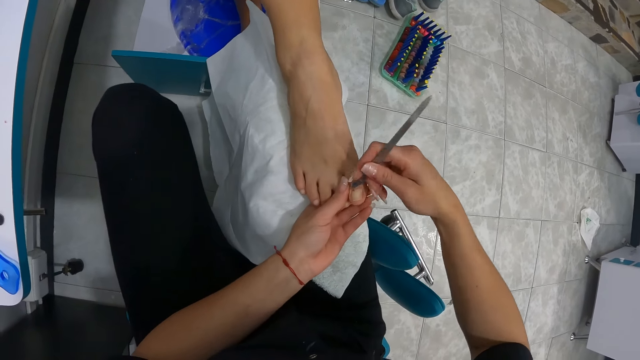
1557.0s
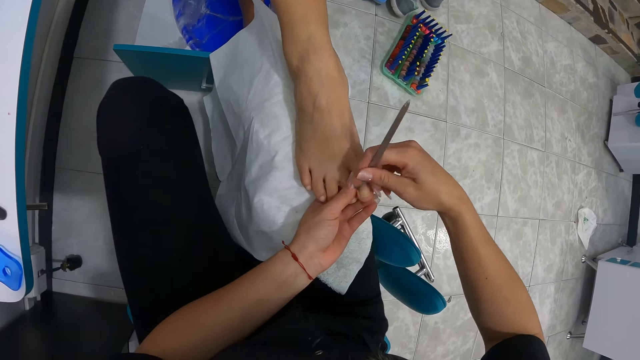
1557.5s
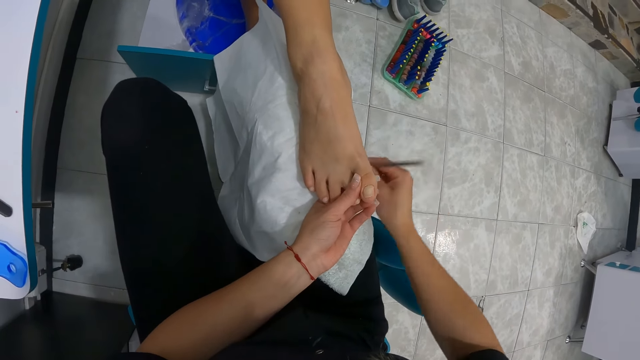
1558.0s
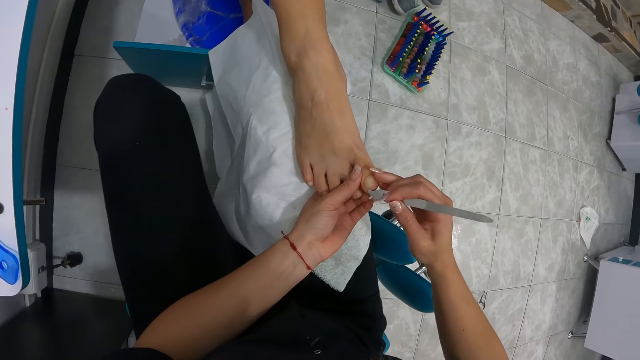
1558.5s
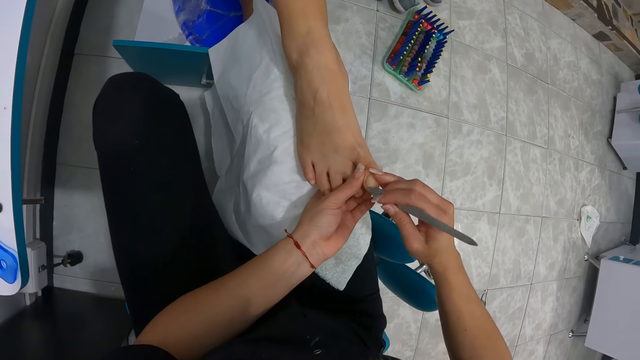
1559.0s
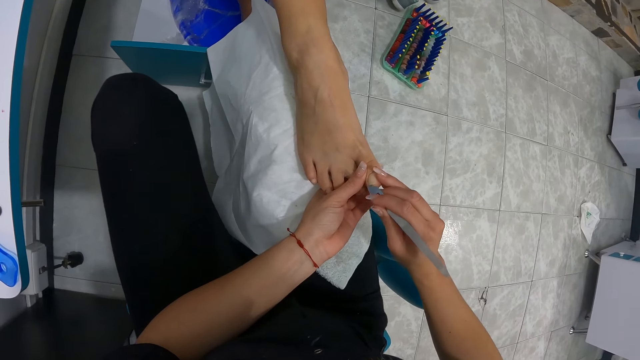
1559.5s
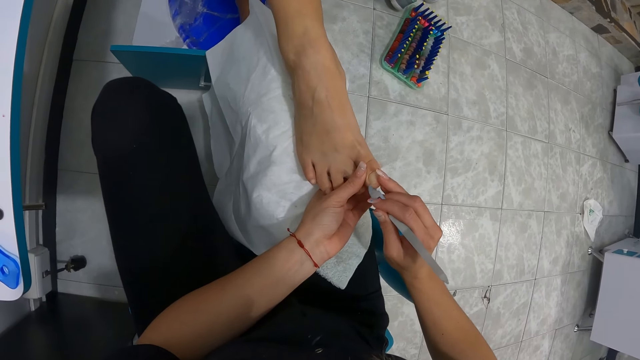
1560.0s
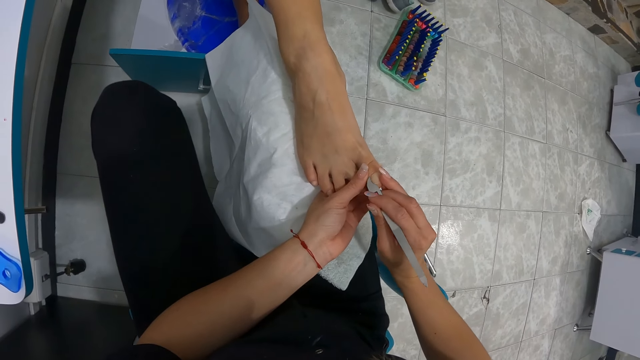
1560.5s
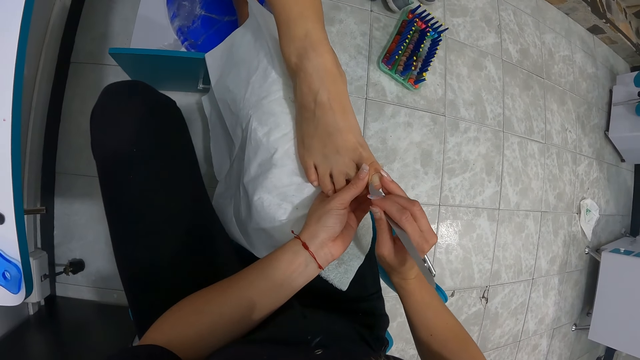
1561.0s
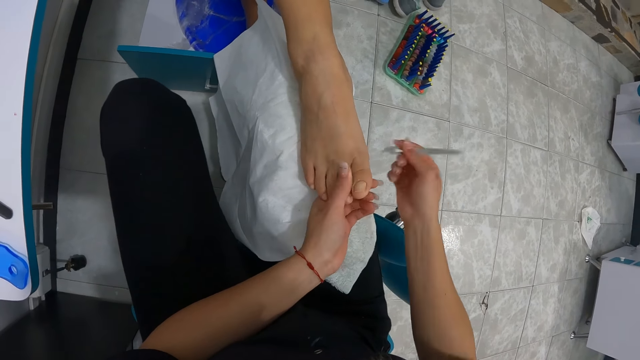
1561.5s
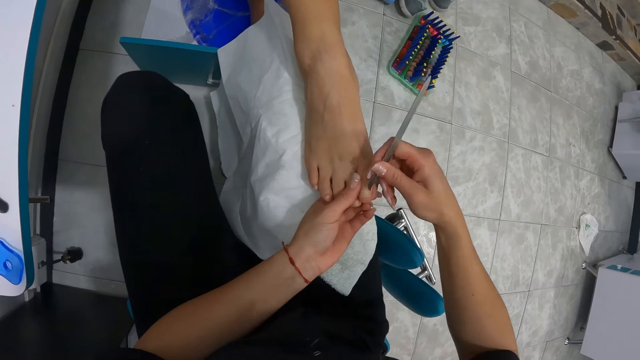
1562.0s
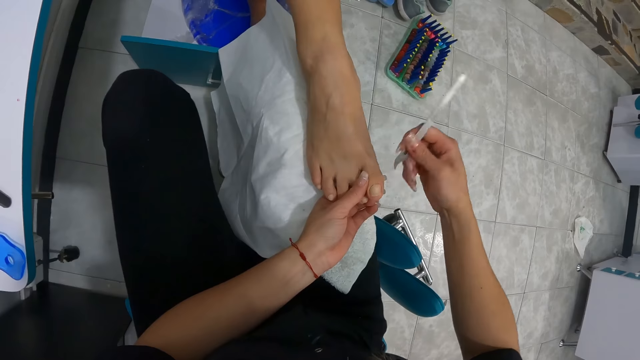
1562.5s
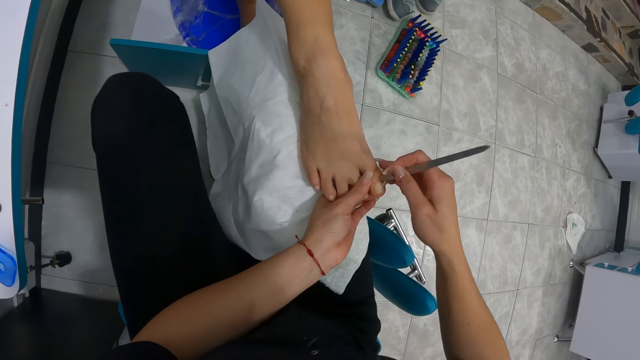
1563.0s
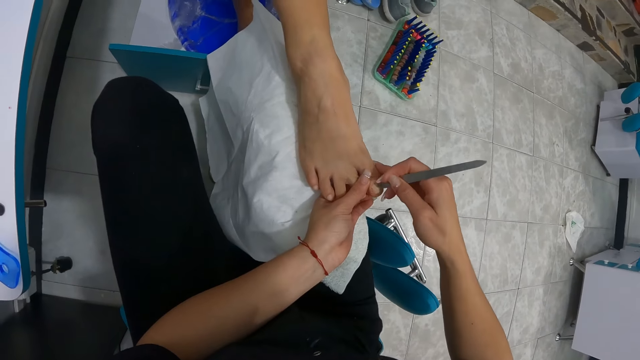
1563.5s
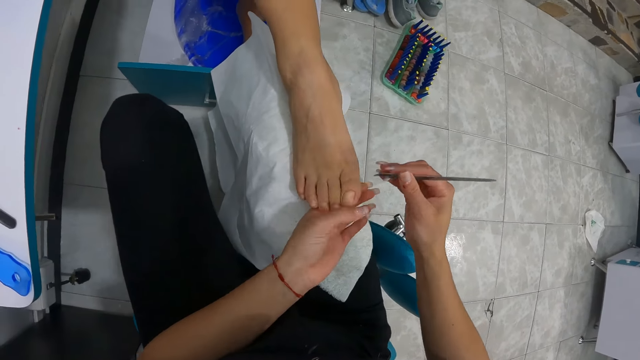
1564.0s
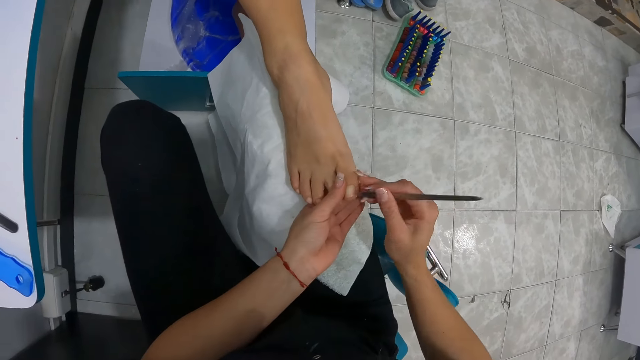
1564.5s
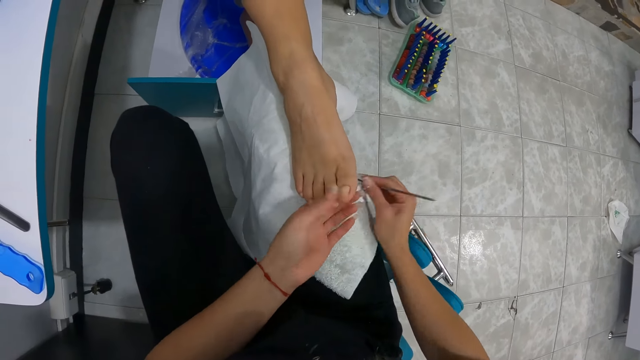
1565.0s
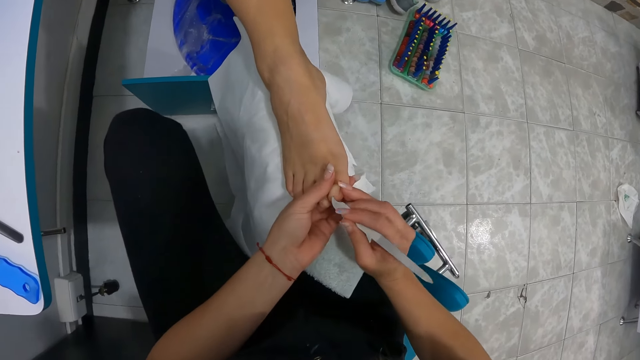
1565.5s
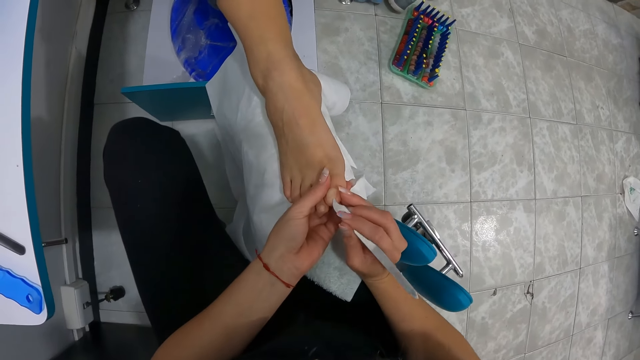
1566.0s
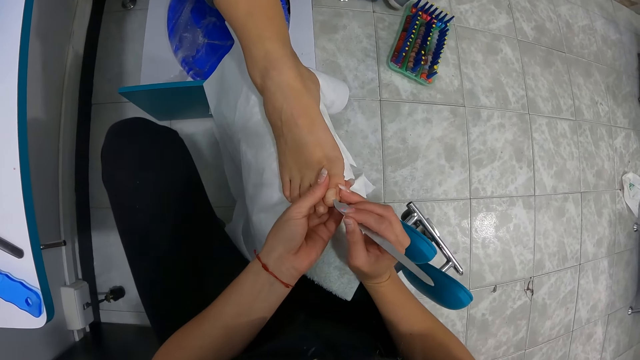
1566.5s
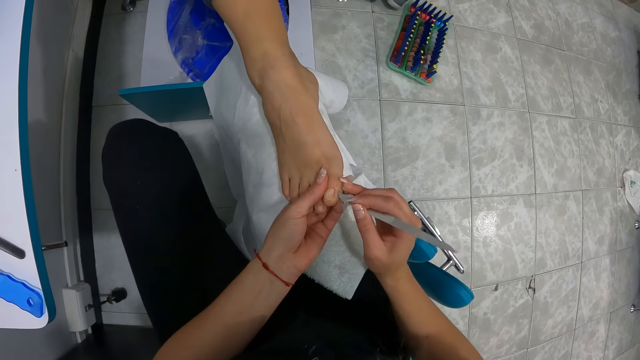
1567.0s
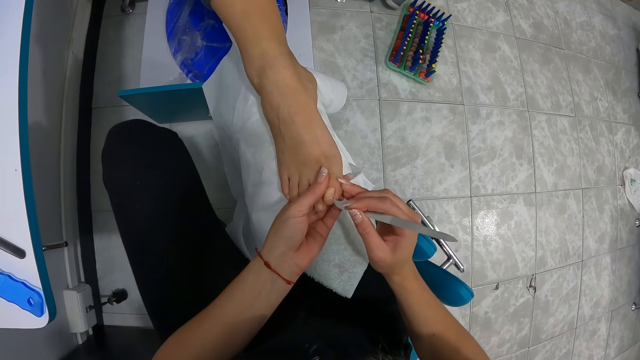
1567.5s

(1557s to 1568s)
The camera wearer files the nails on the woman's right leg with the nail file in her right hand. She cleans the nail file on the piece of white cloth on her lap with her right hand. She scrubs the toes. She cleans the nail file on the piece of white cloth on her lap with her right hand. She cleans it again. She scrubs the toes. She cleans the nail file on the piece of white cloth on her lap with her right hand.

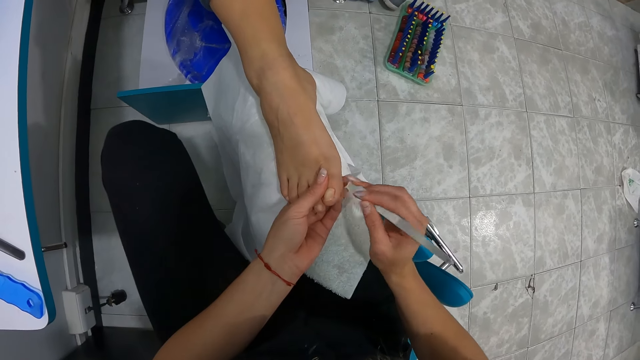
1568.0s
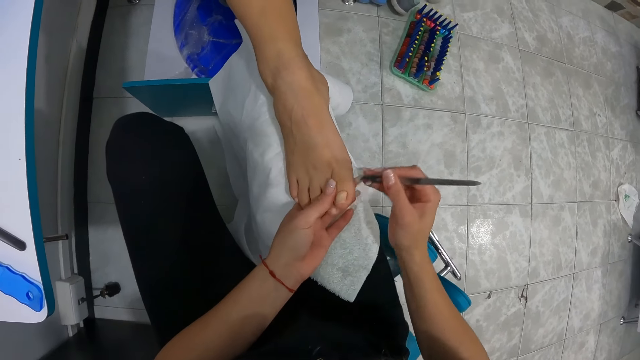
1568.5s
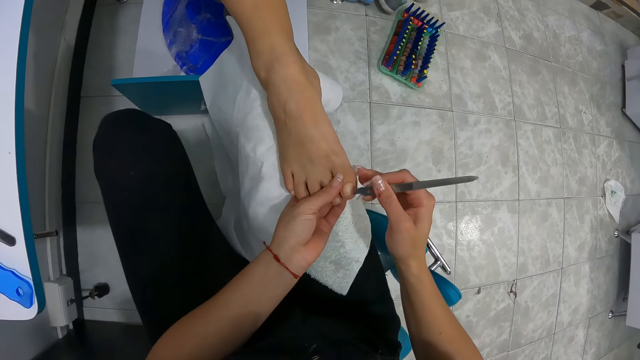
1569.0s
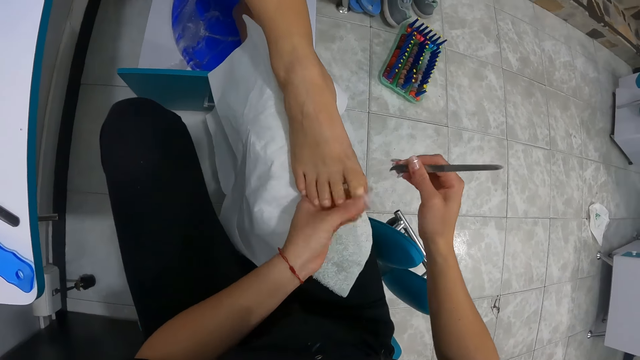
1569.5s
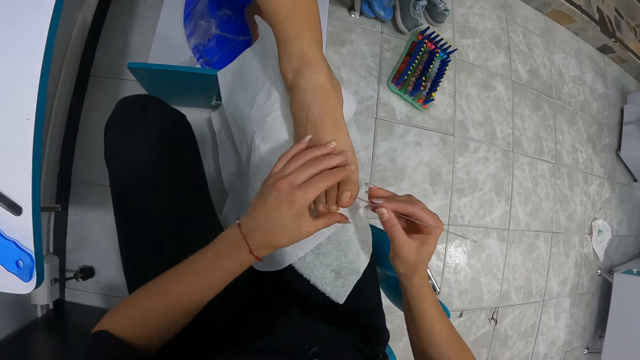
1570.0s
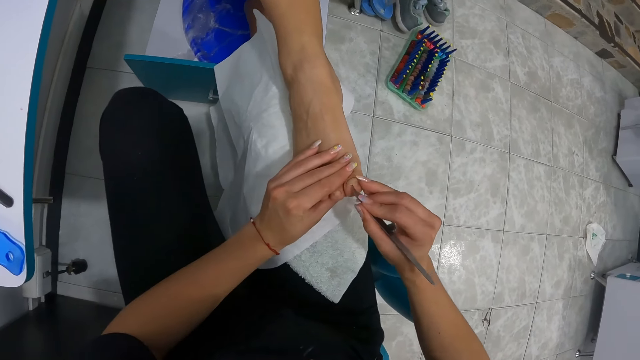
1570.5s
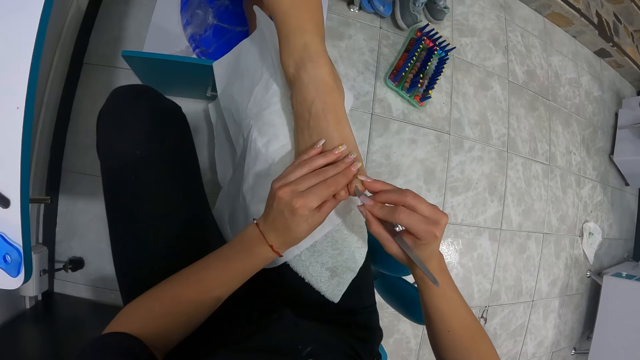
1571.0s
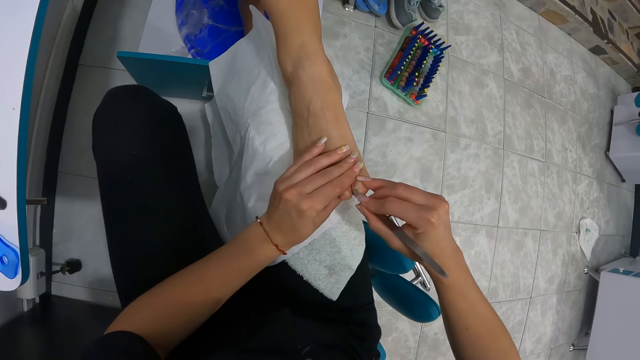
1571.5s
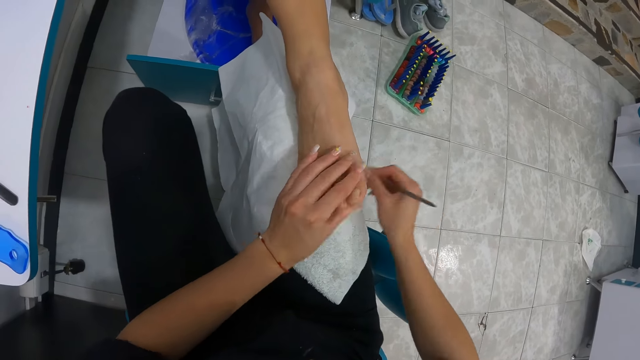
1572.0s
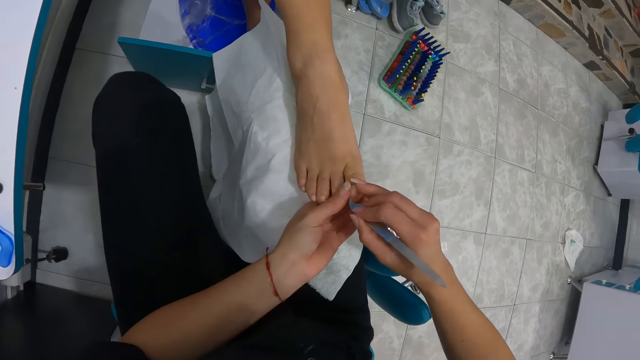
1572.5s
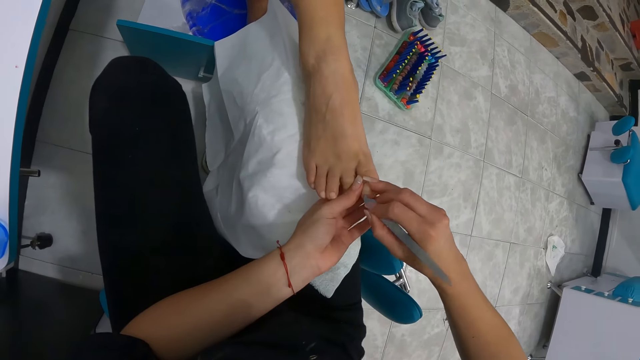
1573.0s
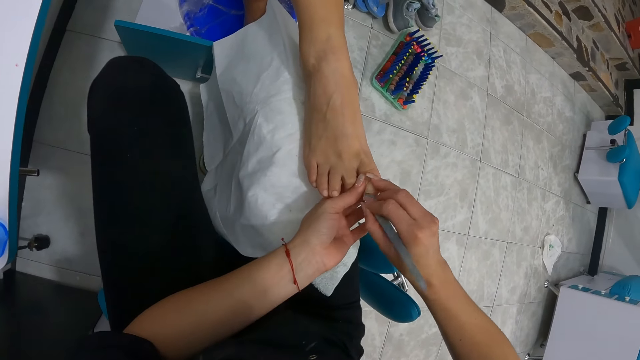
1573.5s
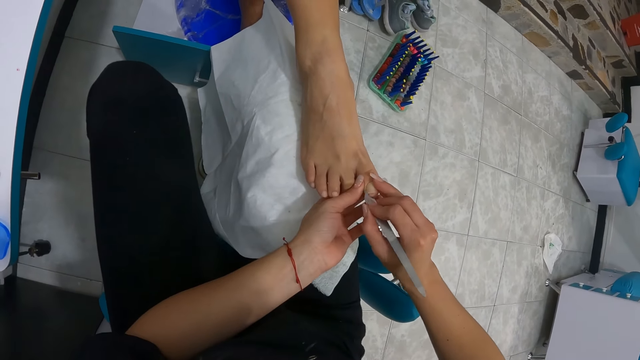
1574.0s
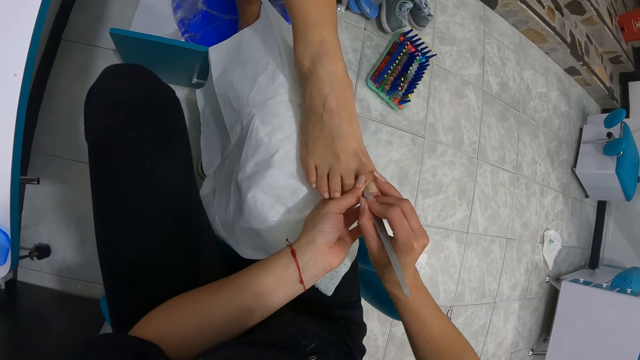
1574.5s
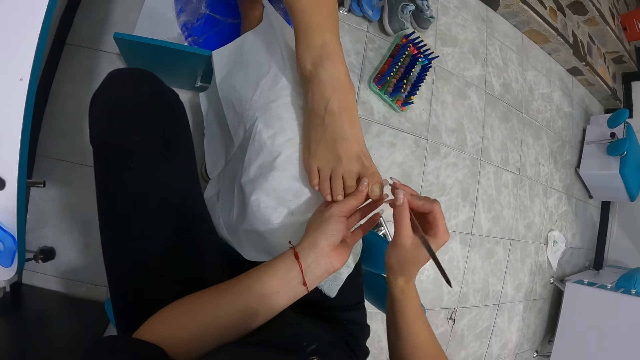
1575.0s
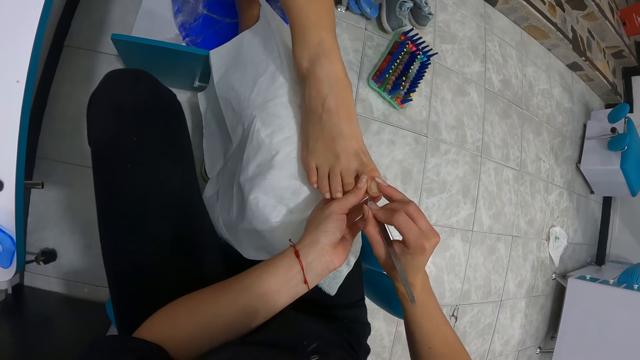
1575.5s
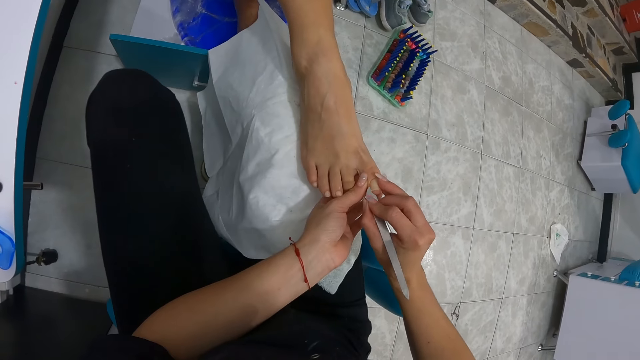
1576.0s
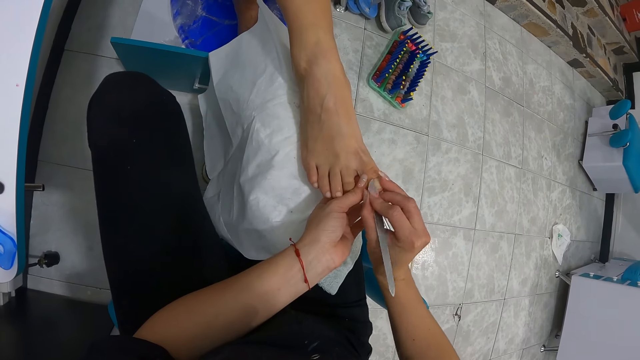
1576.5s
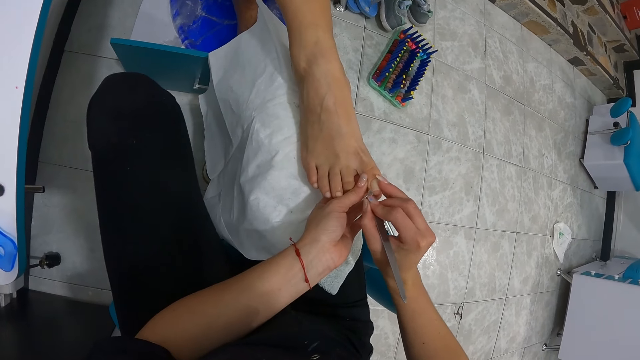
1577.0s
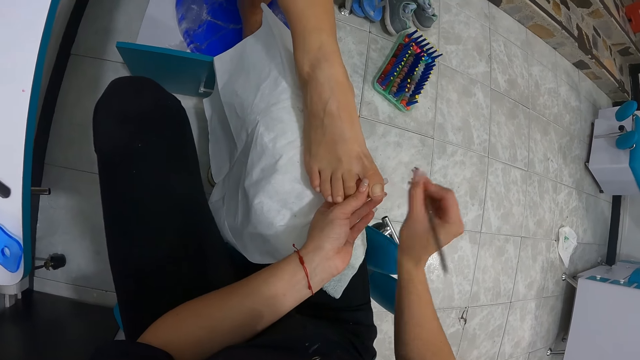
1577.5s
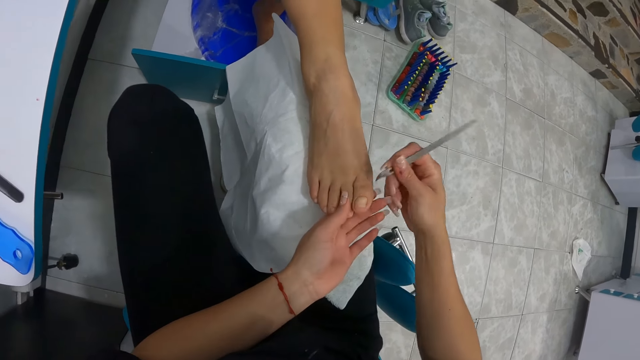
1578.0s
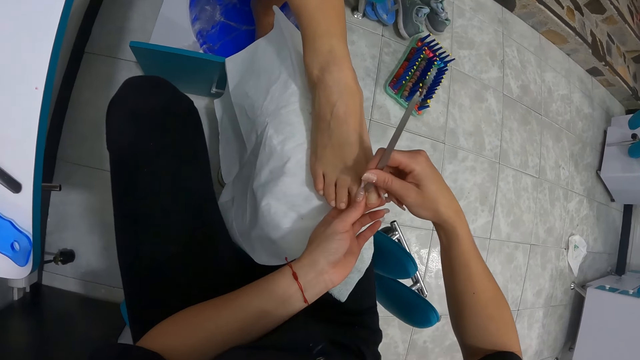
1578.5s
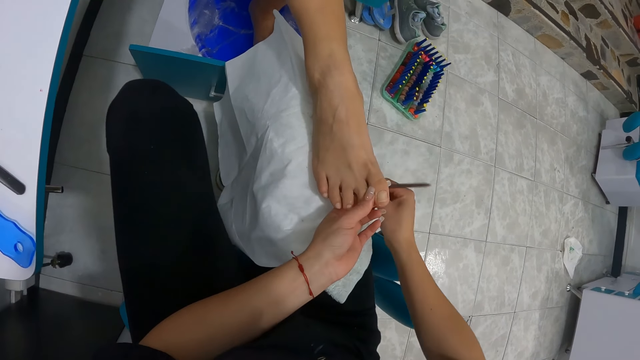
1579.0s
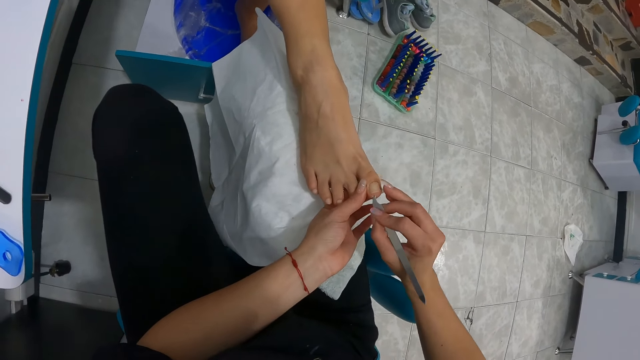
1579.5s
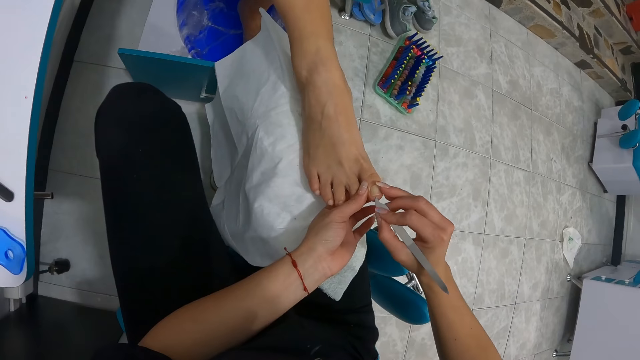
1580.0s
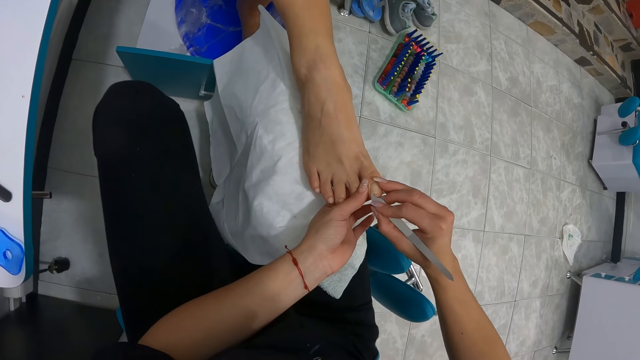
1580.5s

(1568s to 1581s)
The camera wearer cleans the nail file on the piece of white cloth on her lap with her right hand. She does this repeatedly.
